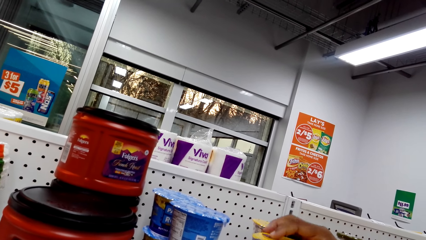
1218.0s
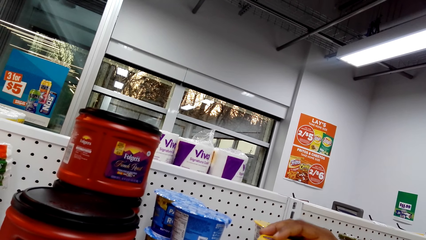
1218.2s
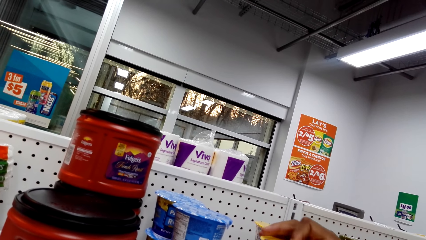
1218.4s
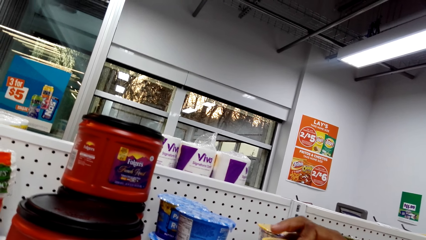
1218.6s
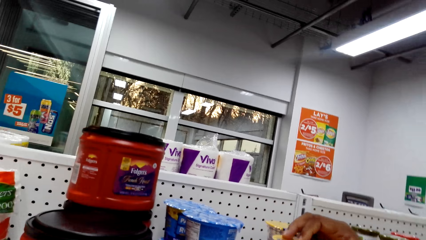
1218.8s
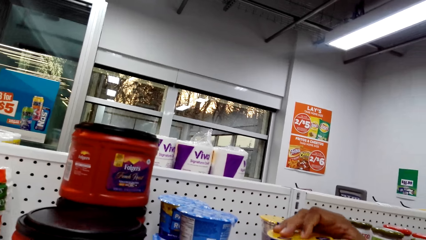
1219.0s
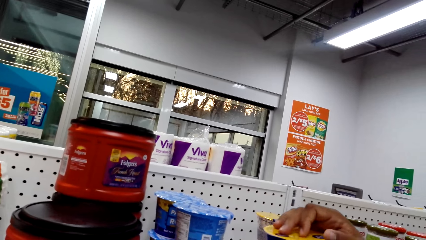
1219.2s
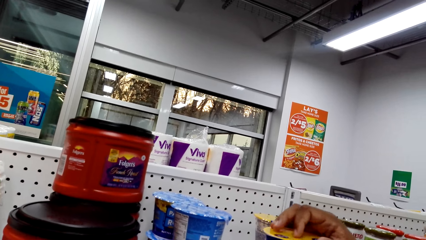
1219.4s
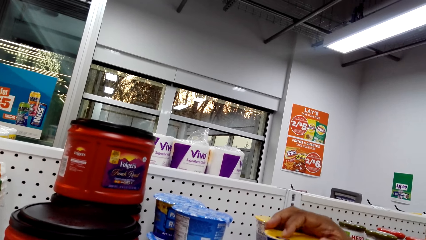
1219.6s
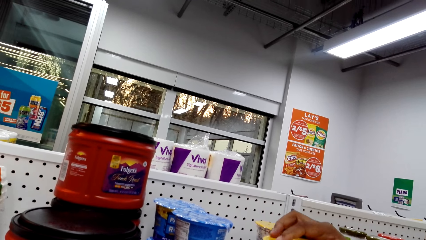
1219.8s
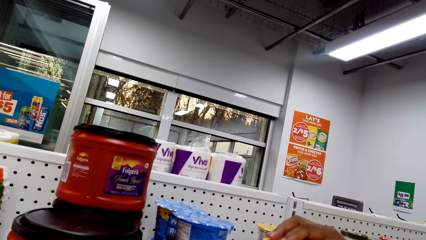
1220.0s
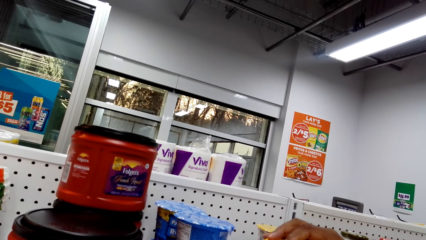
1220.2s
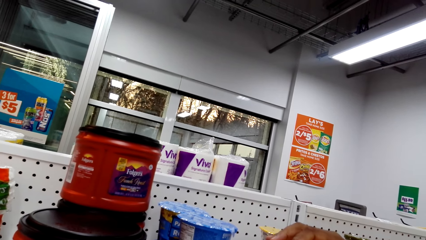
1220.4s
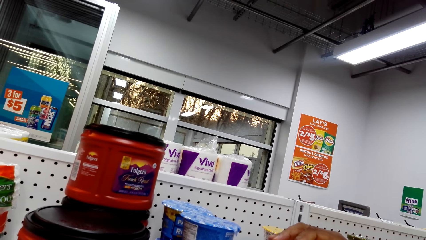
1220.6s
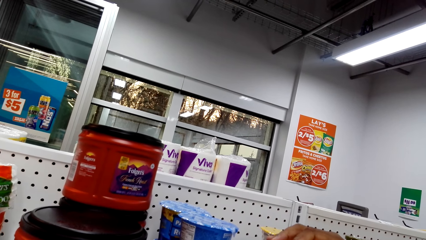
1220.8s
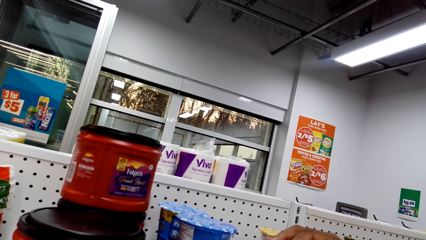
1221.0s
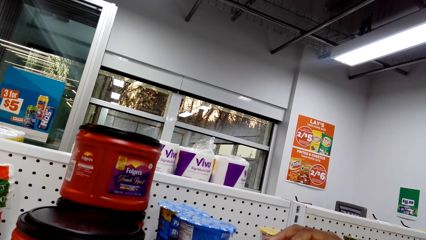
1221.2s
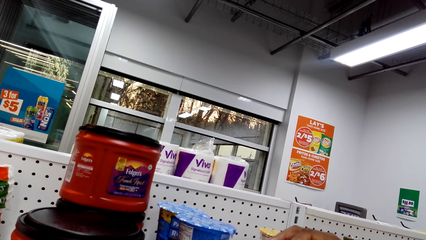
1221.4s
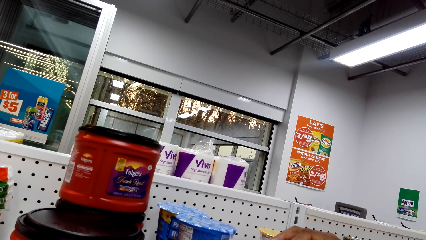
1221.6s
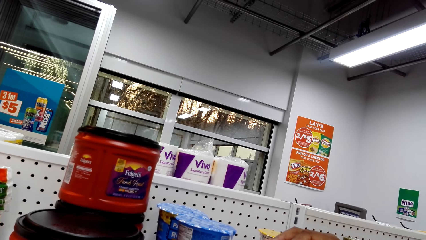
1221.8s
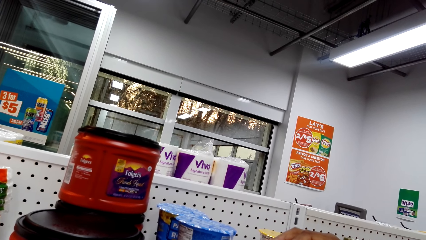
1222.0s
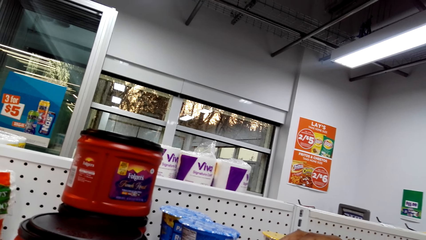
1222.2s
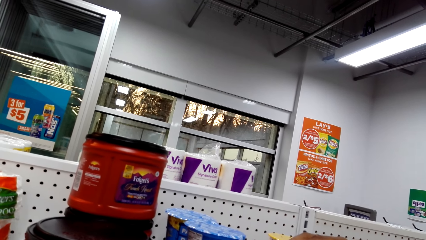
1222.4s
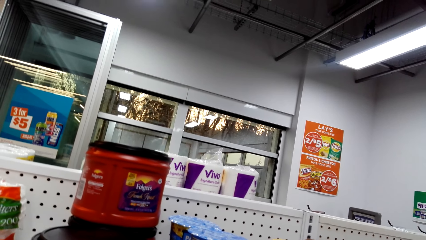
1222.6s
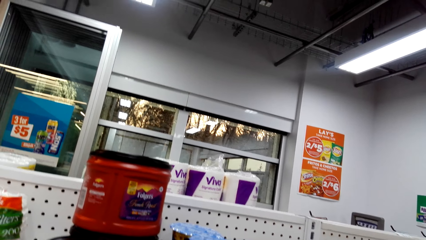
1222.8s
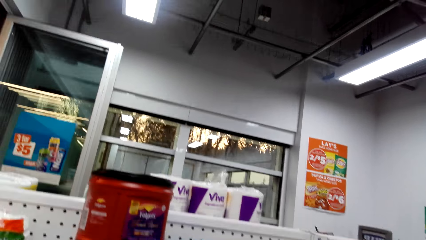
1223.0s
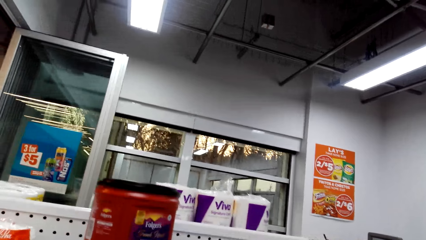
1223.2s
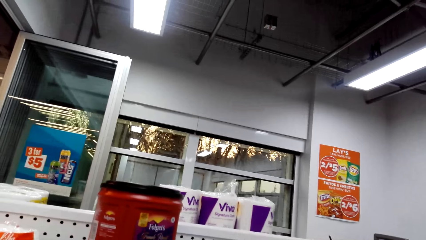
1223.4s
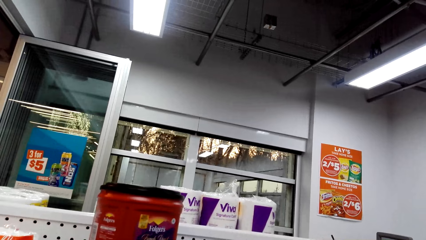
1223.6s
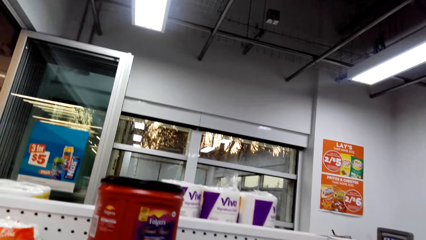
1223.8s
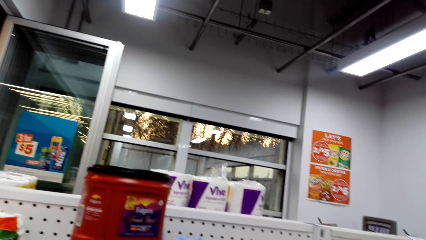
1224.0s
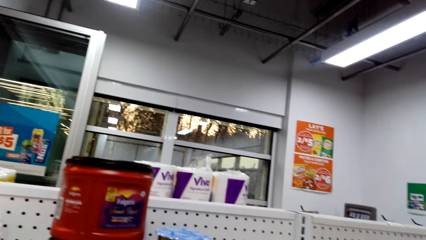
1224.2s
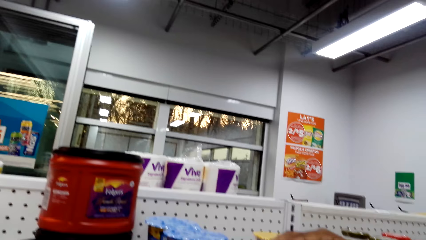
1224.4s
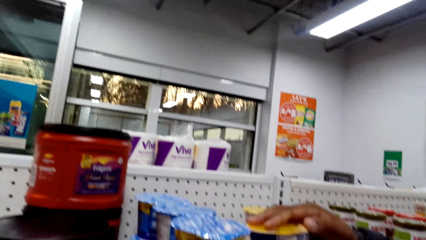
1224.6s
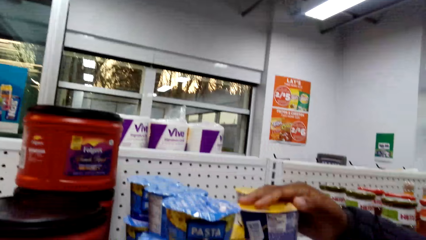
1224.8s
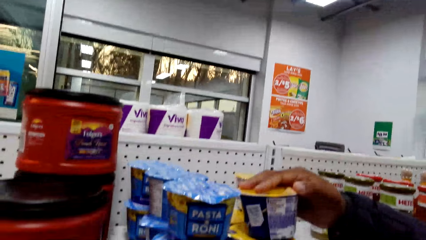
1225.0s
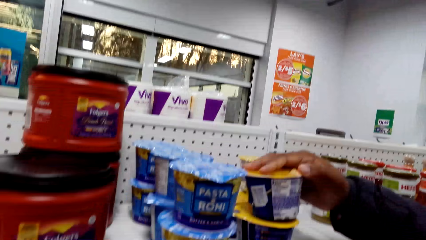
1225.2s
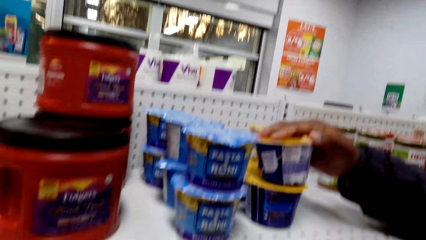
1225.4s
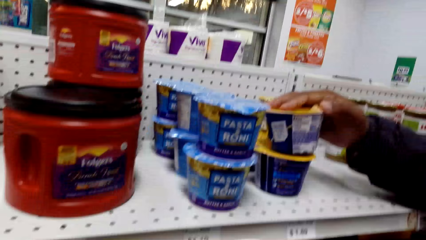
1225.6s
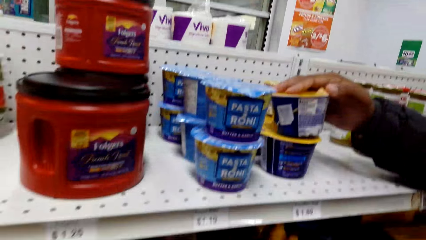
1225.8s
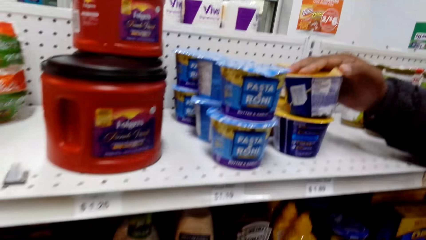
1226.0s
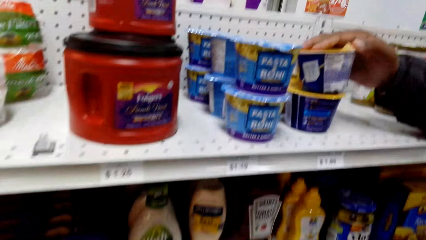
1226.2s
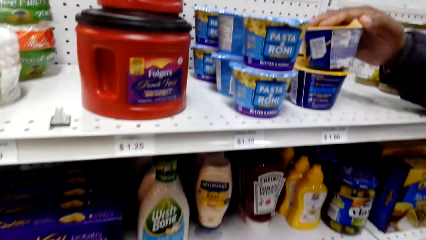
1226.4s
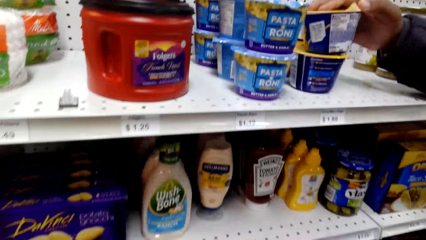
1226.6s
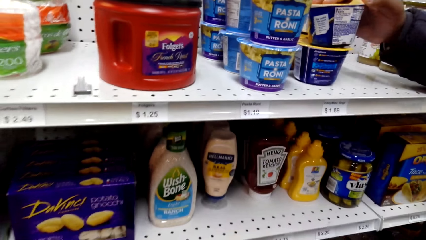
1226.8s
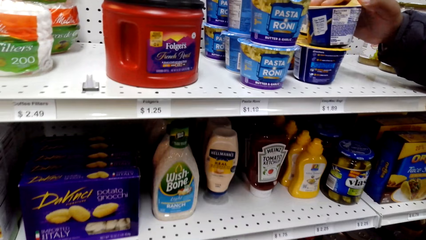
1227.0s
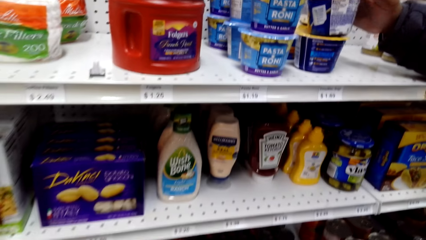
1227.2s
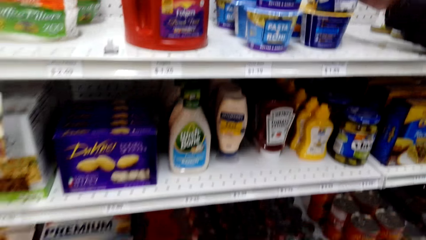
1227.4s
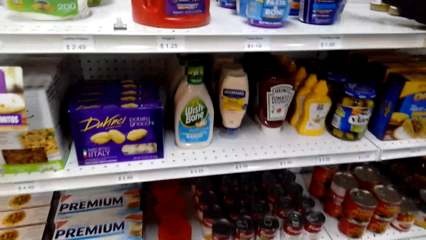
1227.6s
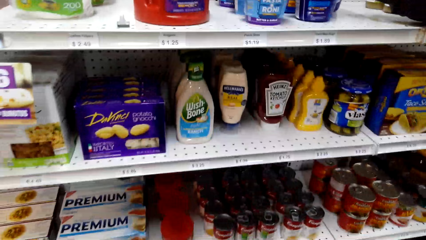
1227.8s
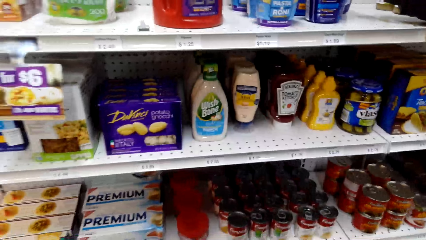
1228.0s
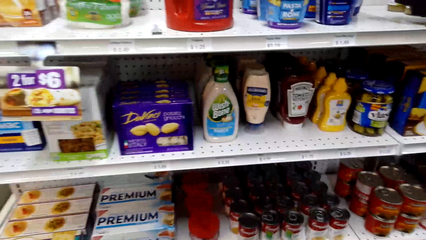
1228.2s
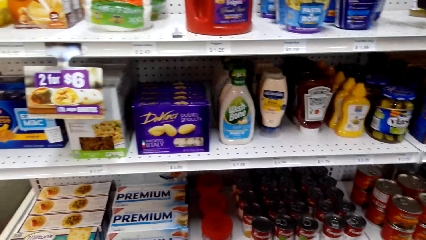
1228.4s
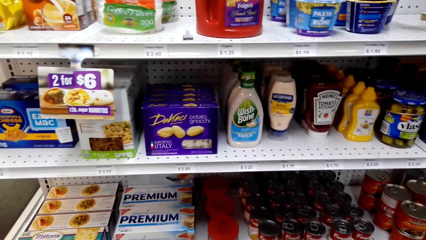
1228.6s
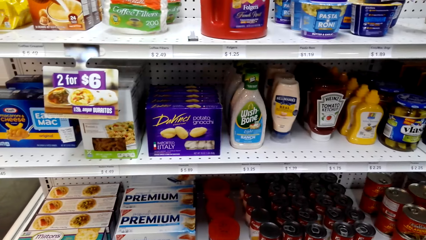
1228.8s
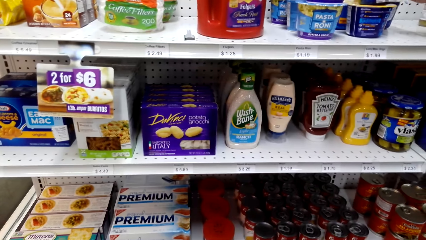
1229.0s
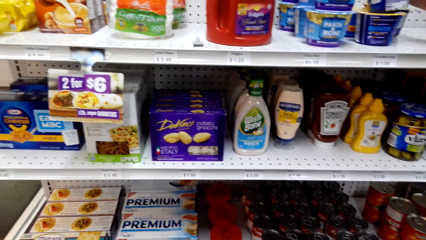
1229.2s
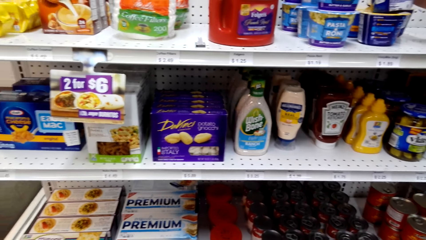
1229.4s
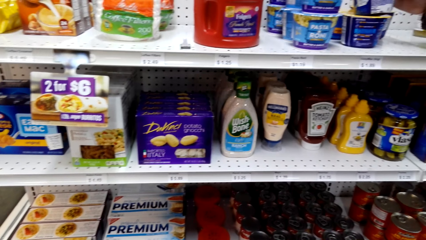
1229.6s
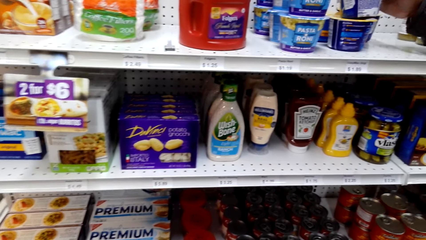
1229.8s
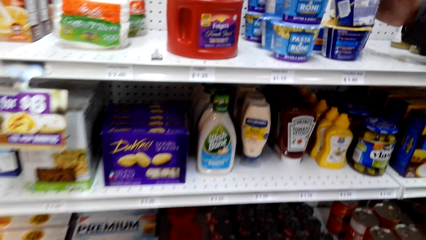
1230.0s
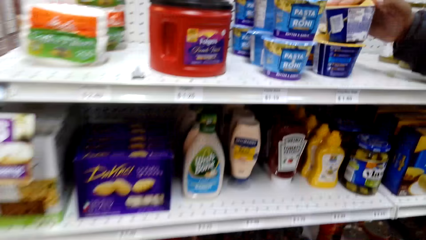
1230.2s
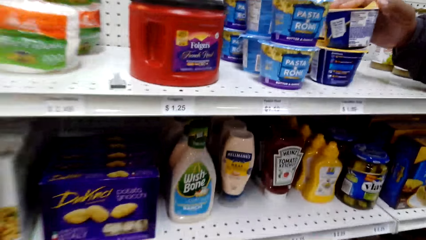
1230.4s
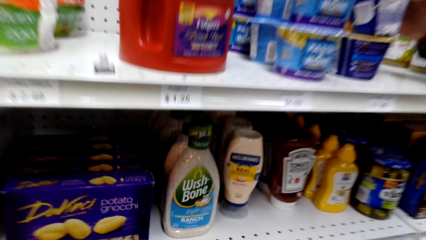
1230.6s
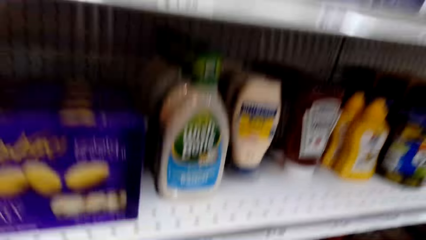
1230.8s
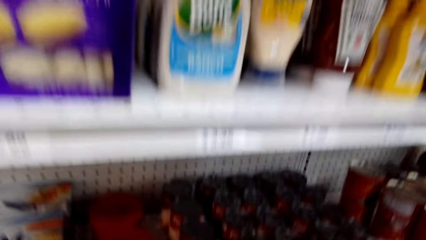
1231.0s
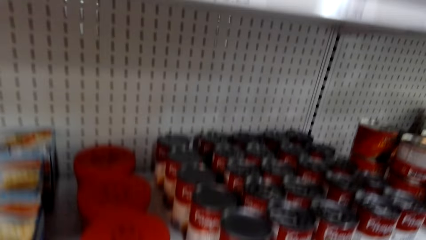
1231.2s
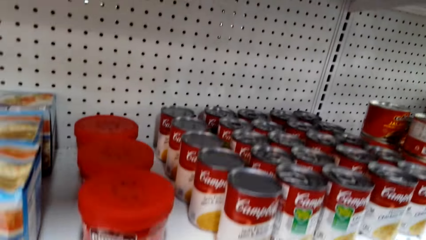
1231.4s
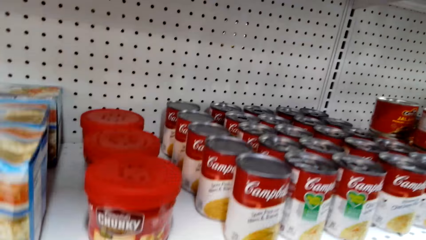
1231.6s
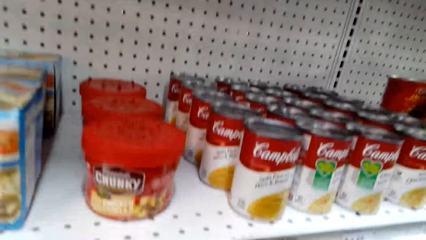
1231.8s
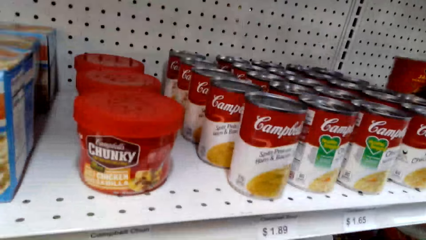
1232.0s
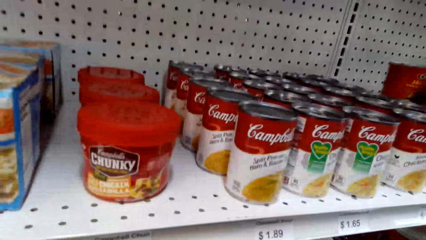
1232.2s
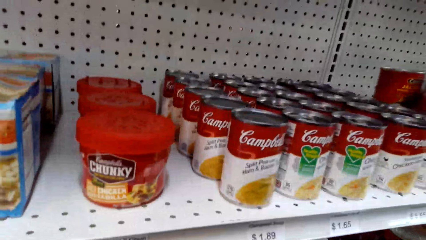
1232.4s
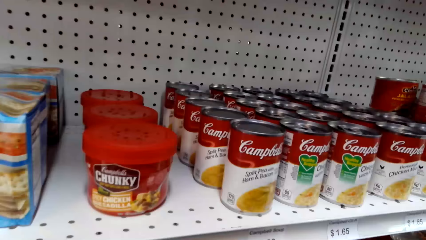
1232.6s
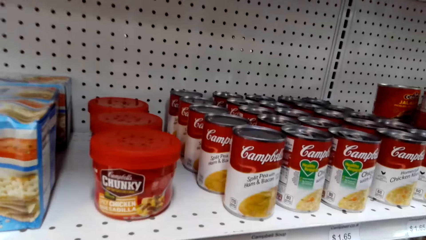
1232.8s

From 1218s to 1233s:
A person looks on the item. The person reads the item package. The camera wearer looks around the supermarket.
